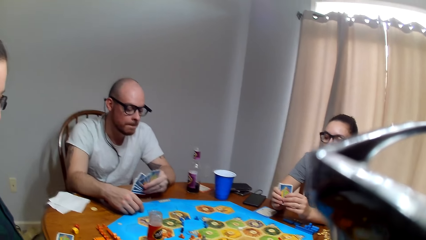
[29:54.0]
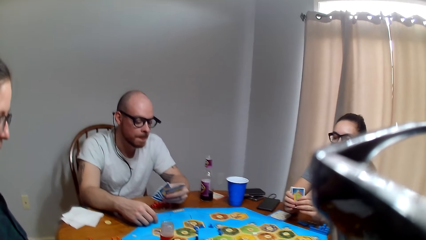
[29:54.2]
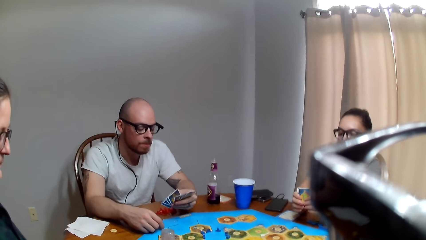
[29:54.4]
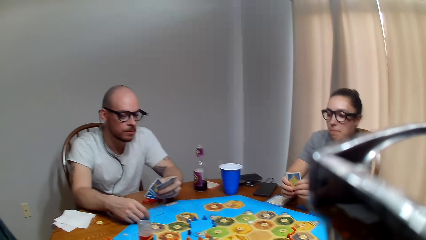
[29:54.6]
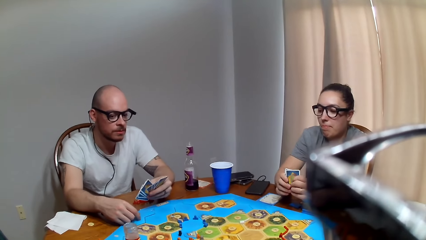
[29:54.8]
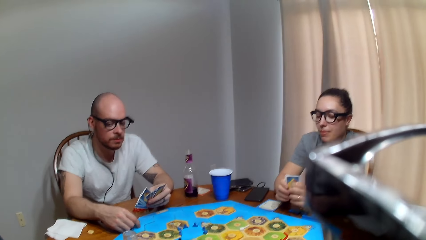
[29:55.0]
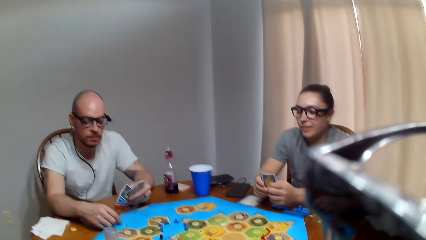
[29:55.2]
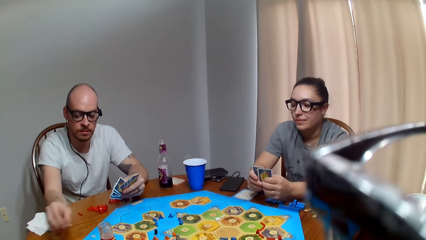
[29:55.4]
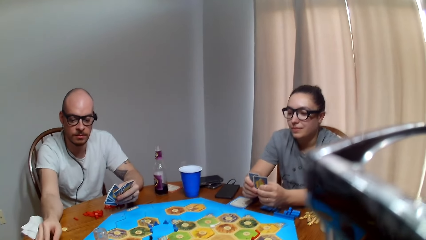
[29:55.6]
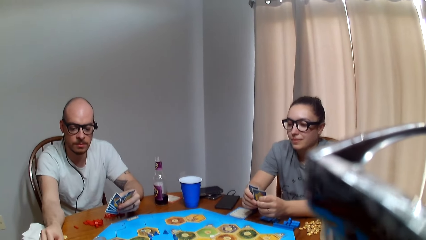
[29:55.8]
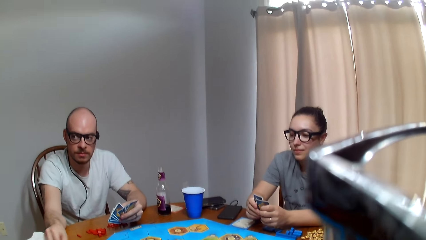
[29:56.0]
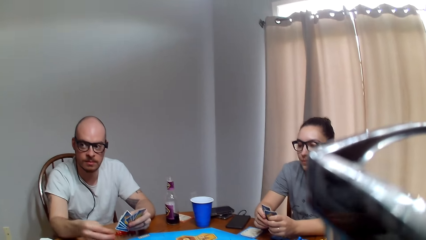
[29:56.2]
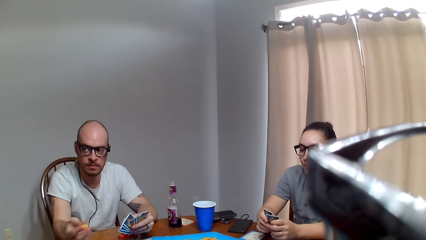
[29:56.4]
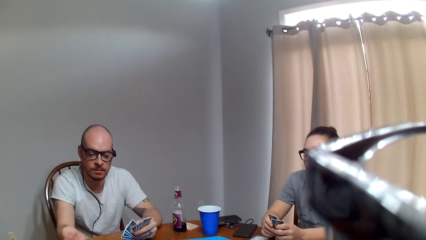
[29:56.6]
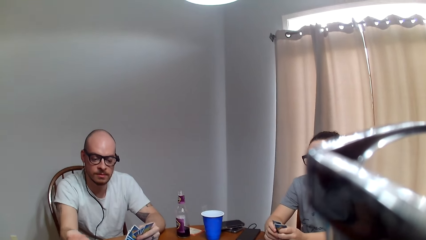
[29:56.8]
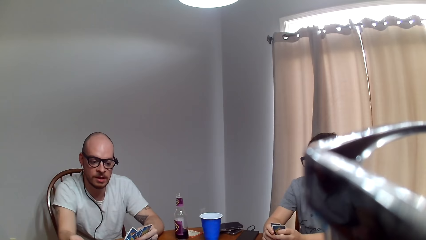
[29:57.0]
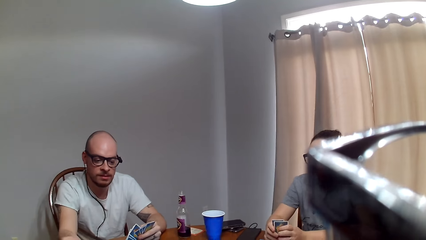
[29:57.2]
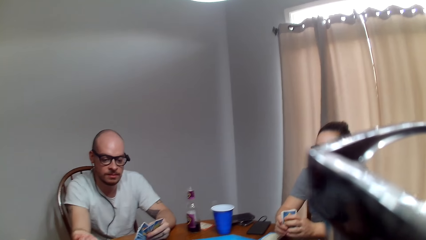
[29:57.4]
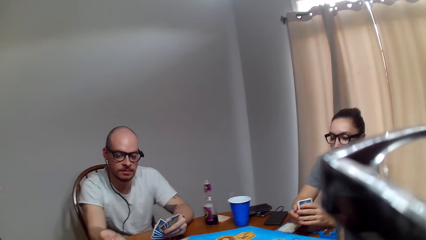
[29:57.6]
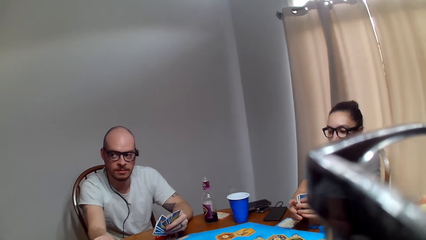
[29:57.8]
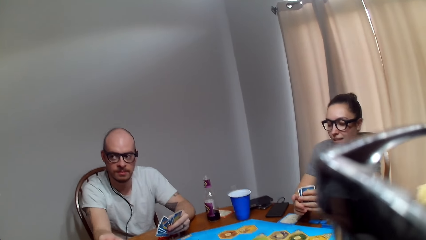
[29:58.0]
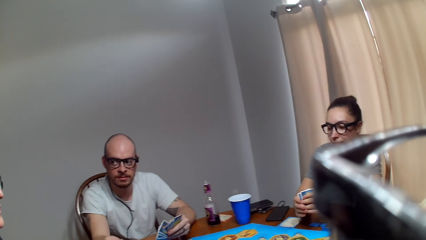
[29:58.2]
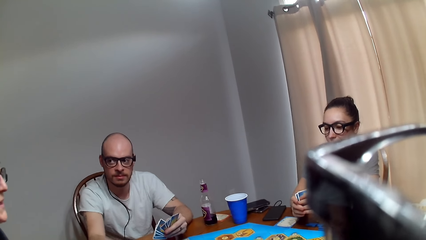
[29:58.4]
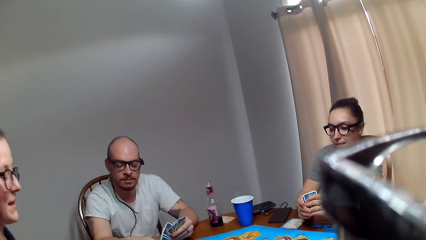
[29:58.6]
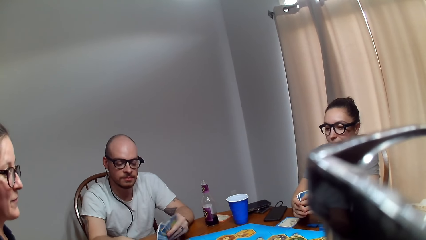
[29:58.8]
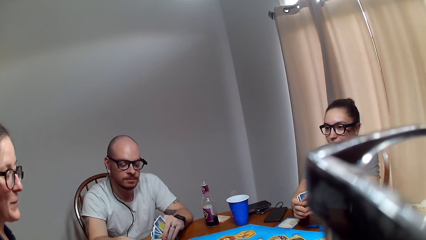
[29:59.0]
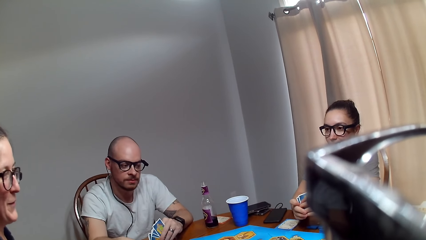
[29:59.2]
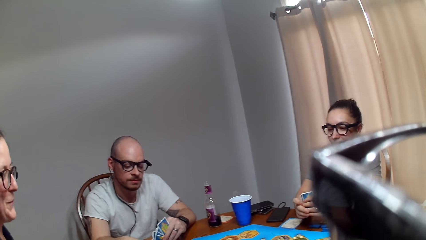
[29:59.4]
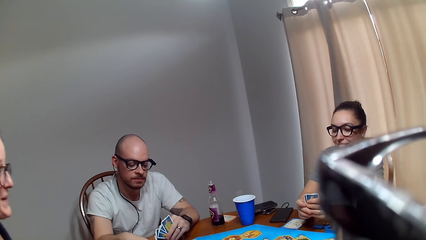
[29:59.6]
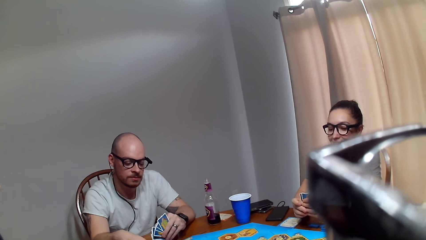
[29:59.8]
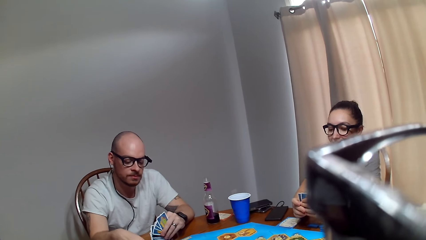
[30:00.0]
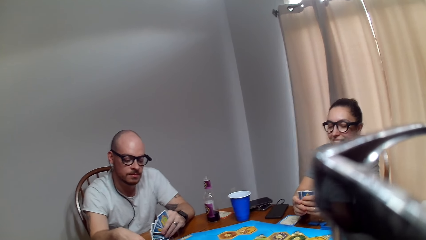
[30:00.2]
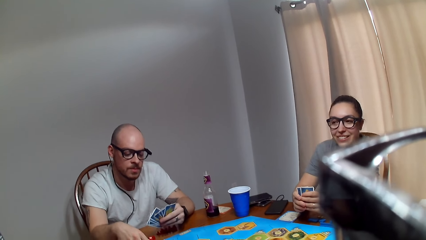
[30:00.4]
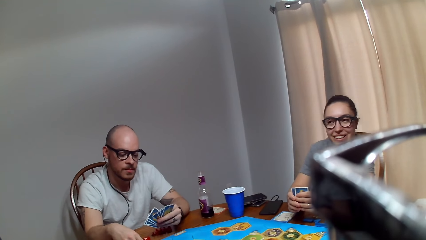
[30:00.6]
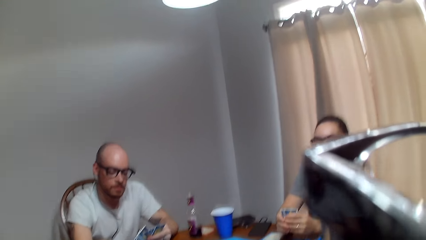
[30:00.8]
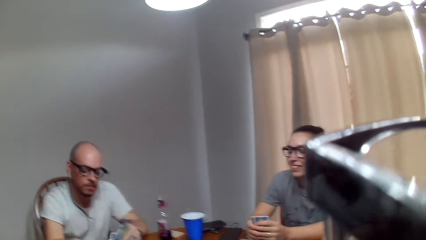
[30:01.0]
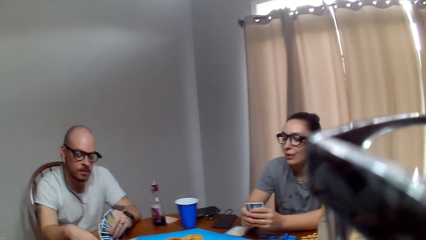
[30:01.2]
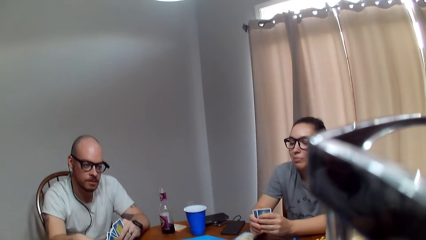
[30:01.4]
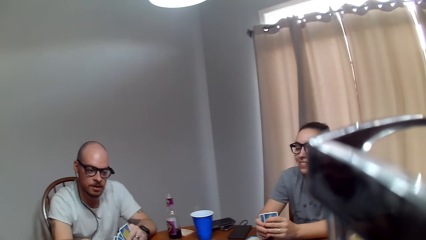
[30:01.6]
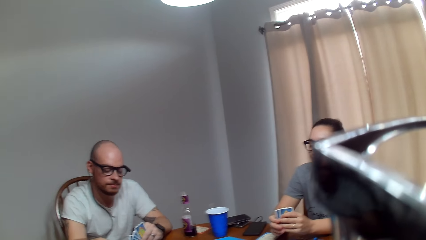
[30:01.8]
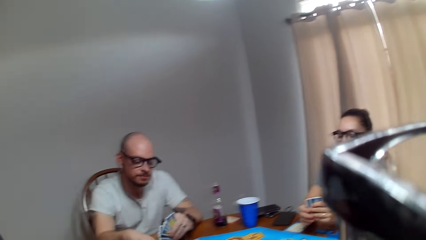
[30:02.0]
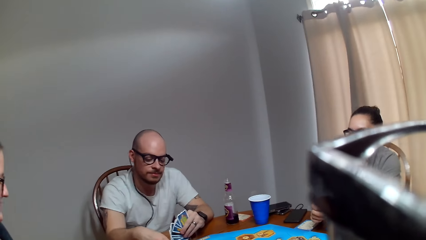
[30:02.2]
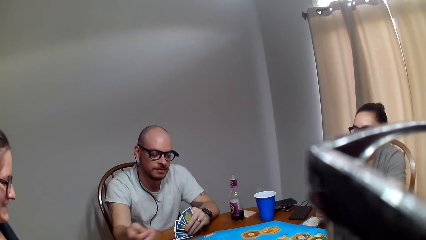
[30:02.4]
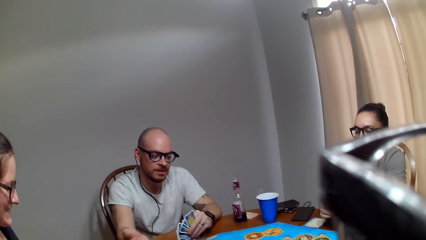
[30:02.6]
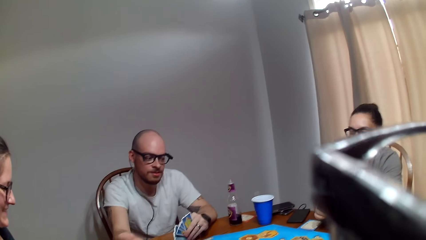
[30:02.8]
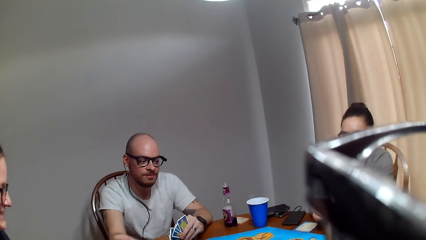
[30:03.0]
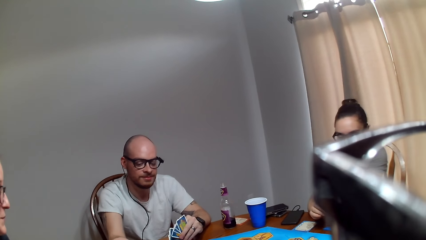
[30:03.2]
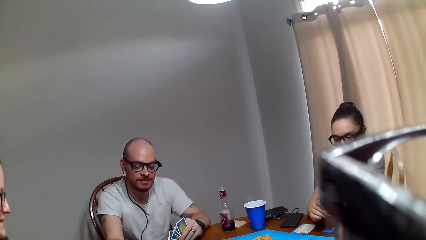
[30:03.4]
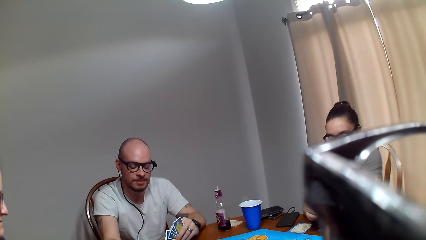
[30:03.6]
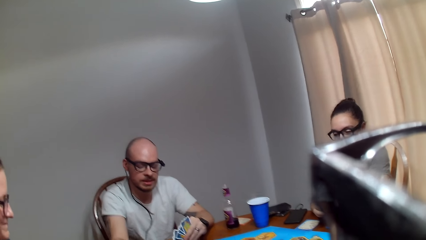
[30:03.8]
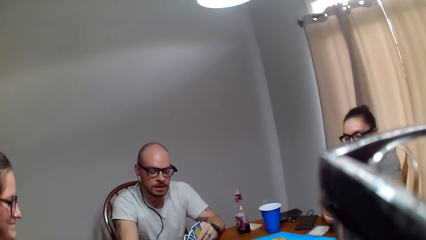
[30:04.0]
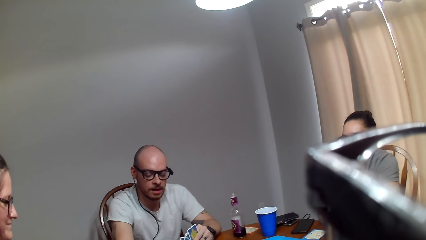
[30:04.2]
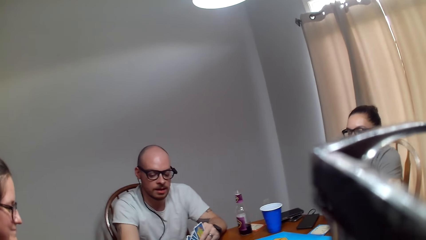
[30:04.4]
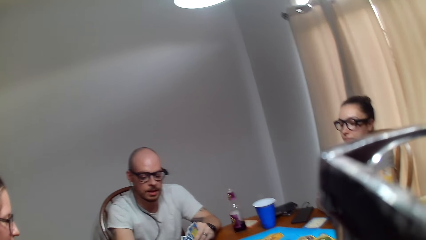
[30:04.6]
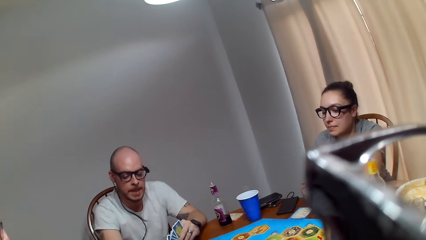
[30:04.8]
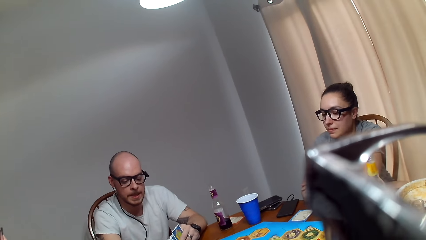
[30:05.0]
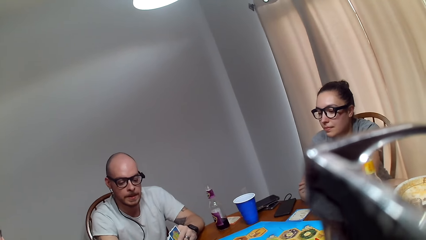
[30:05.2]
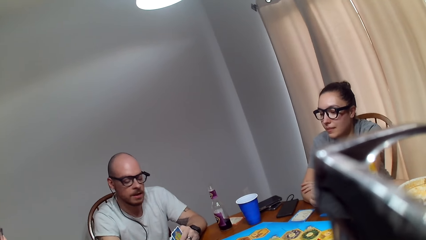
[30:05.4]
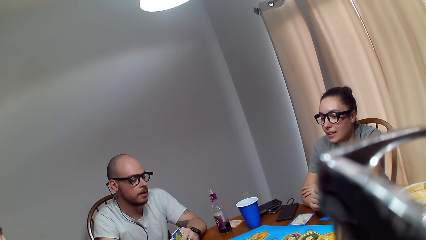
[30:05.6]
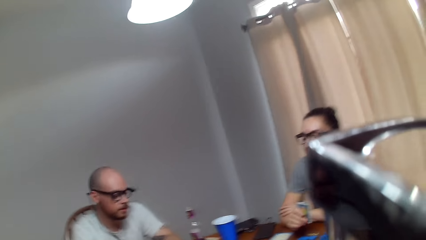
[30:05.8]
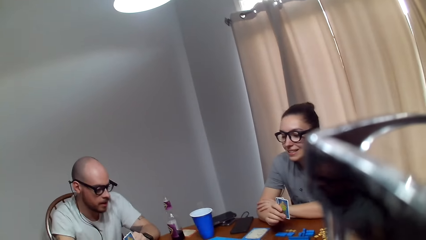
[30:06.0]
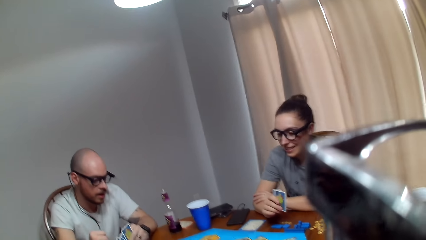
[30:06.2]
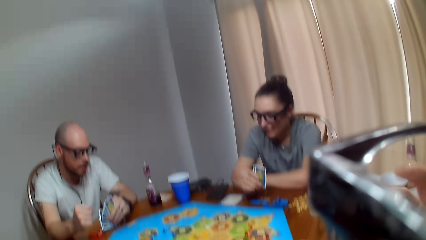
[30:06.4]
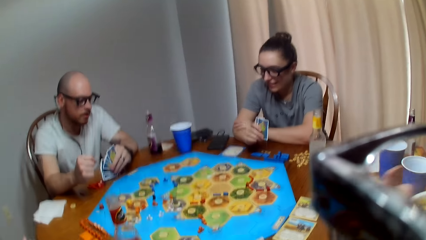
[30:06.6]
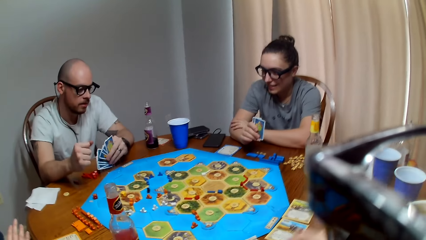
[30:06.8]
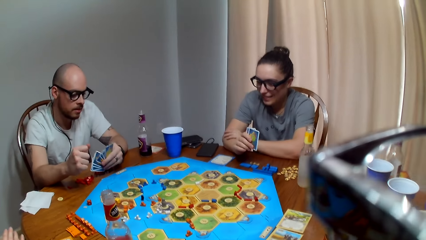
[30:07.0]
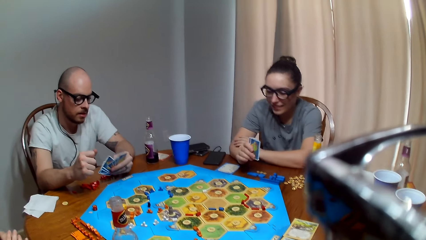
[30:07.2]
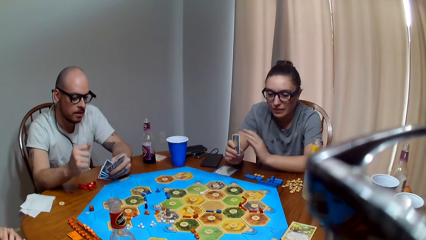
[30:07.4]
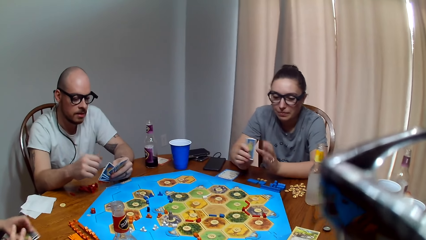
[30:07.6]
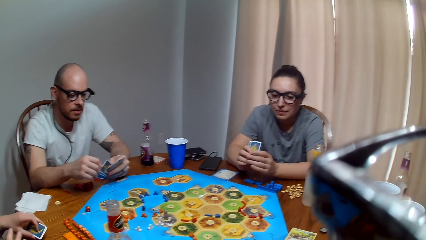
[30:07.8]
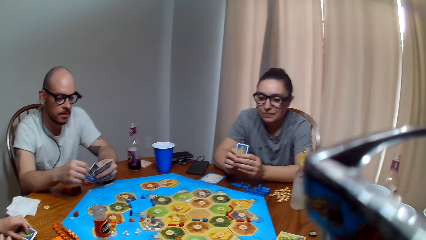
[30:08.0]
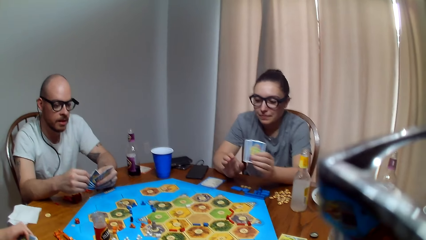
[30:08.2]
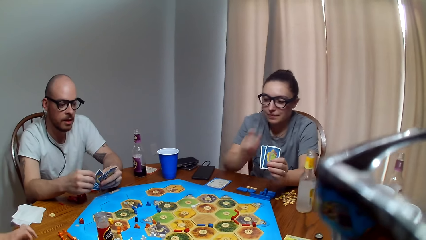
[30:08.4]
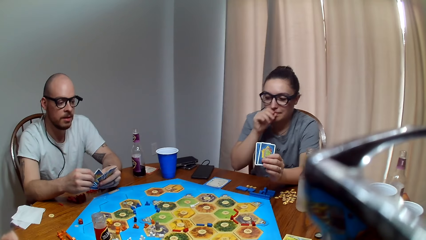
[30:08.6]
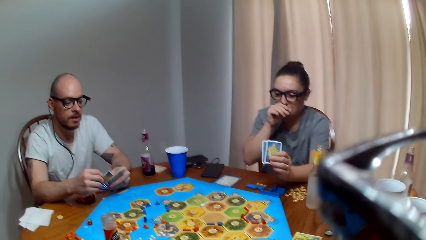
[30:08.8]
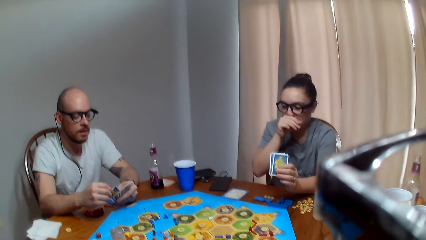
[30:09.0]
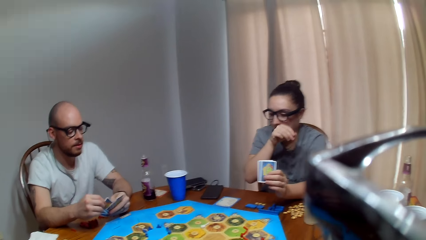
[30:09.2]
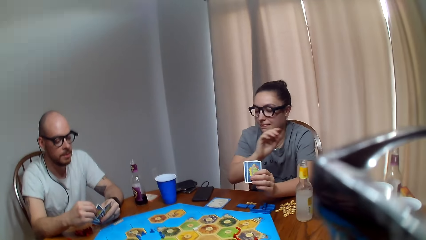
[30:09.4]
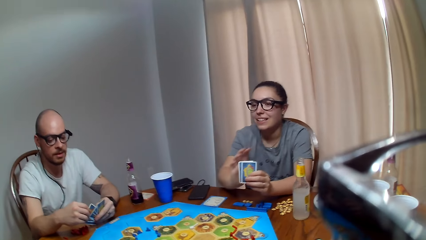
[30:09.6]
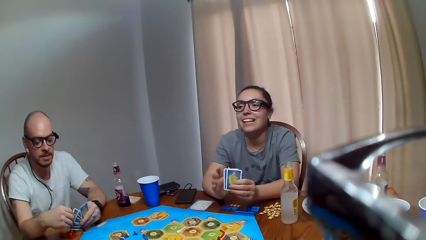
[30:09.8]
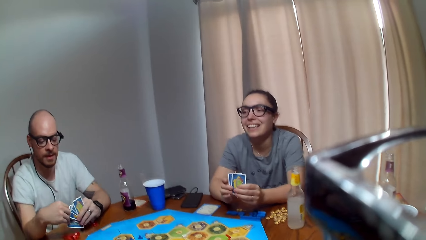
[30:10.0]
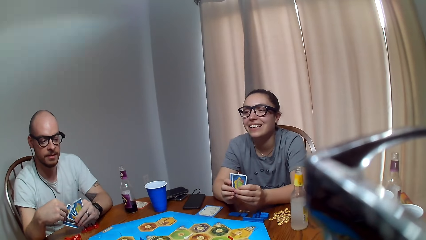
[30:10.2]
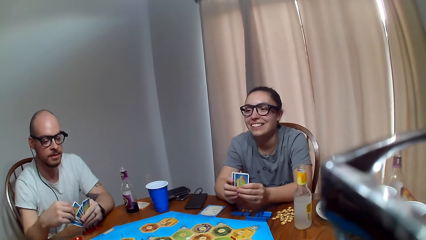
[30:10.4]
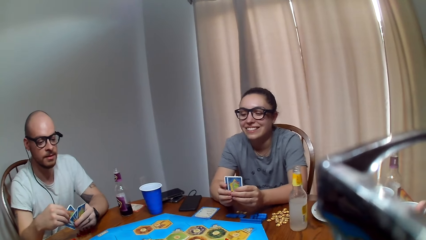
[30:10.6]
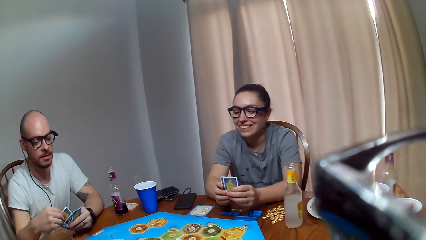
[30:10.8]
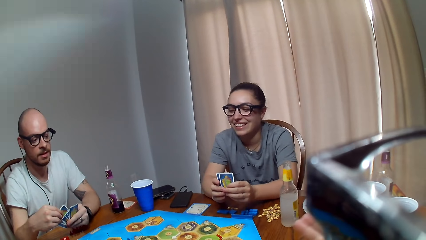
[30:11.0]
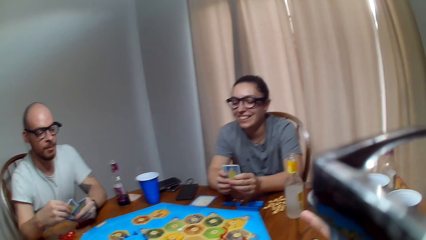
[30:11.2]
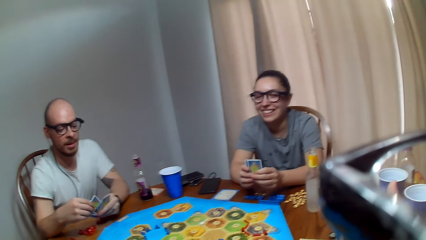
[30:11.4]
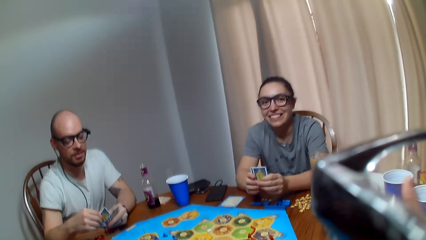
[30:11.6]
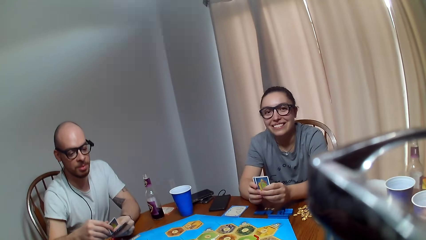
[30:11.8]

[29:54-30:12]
The camera wearer responds to a woman. A man picks up dice and rolls the dice. The man talks to the woman. The man shakes the dice. The woman asks a question. The man checks his cards. The camera wearer responds to the woman. Another woman responds to the first woman. The man responds to the first woman. The first woman speaks to the man. The man responds to the first woman. The first woman responds to the man. The camera wearer speaks. The man makes a sound. The camera wearer makes a sound. The man converses. A woman wipes her nose with her hand. The man responds to the first woman.
